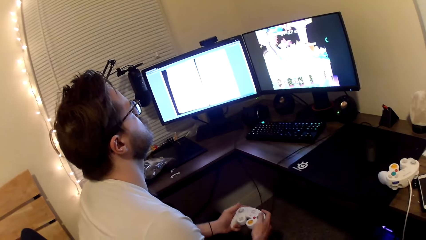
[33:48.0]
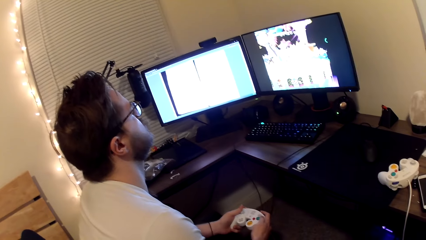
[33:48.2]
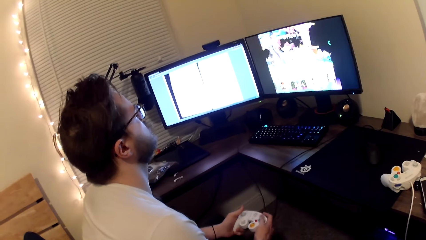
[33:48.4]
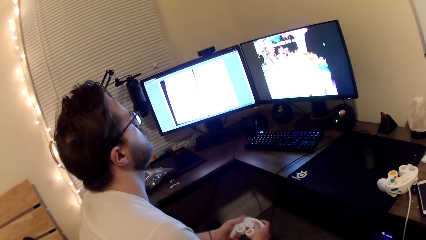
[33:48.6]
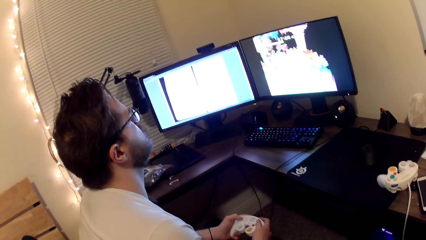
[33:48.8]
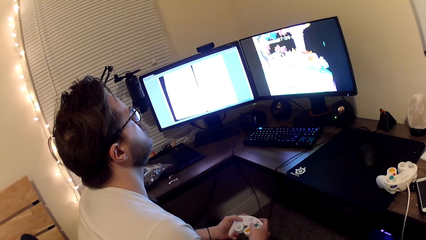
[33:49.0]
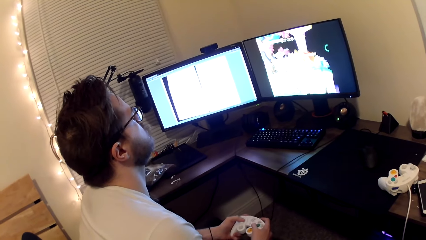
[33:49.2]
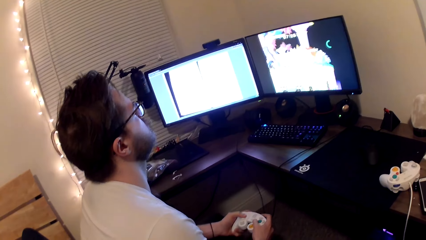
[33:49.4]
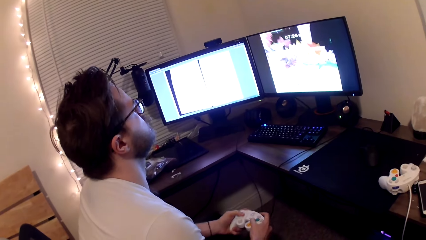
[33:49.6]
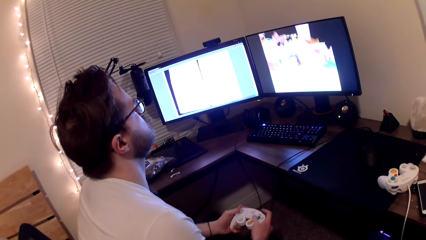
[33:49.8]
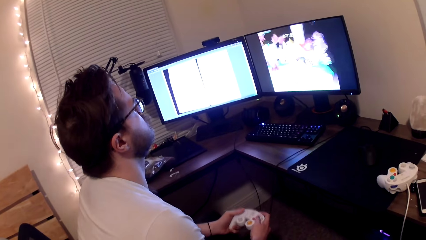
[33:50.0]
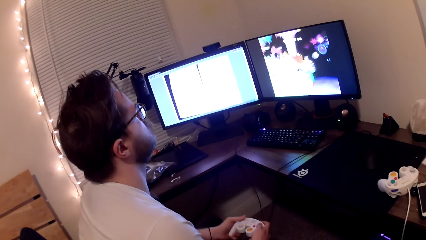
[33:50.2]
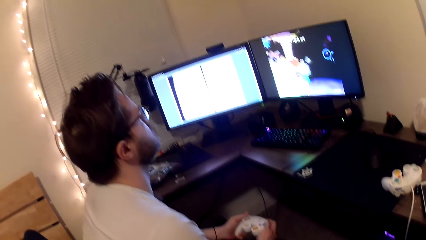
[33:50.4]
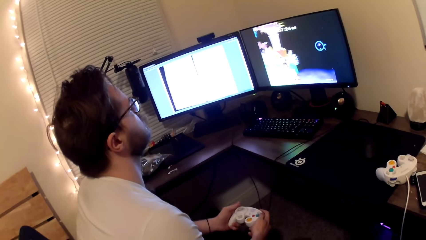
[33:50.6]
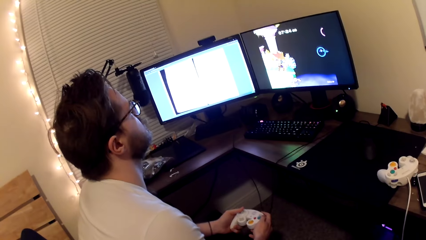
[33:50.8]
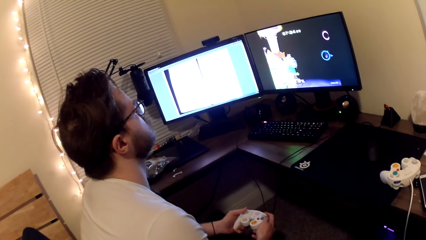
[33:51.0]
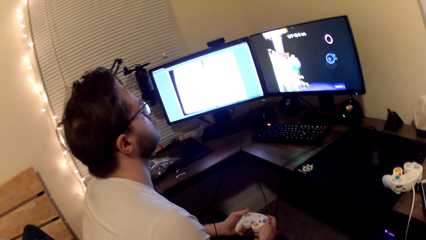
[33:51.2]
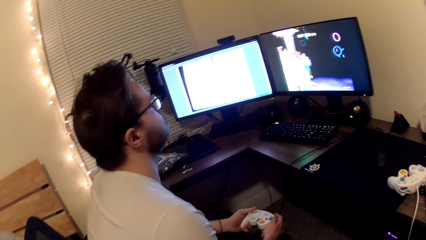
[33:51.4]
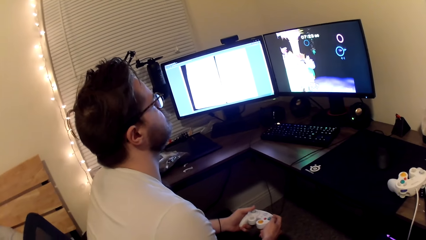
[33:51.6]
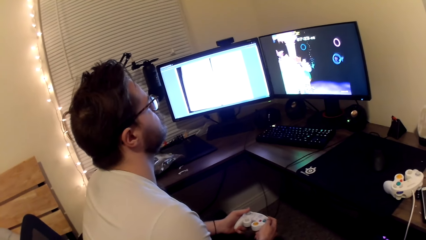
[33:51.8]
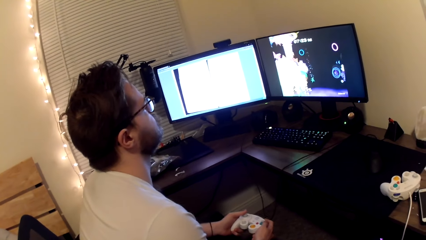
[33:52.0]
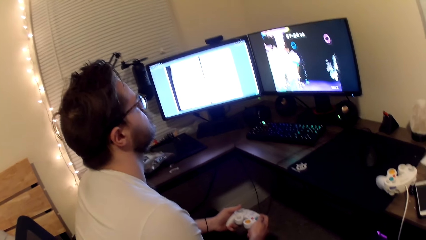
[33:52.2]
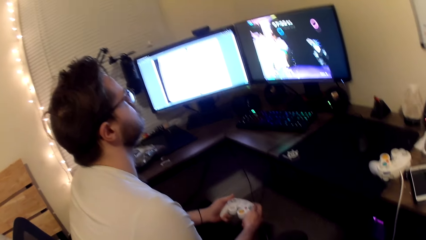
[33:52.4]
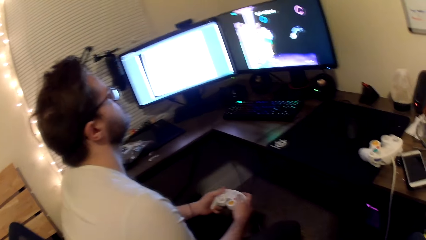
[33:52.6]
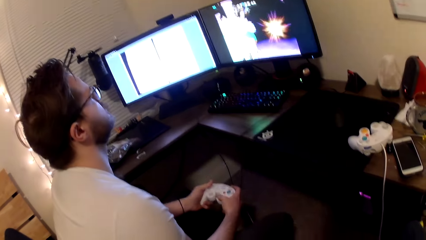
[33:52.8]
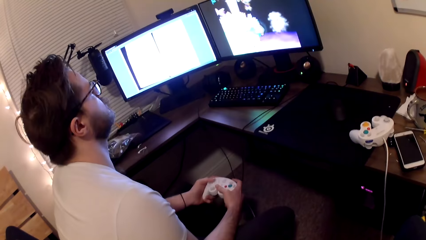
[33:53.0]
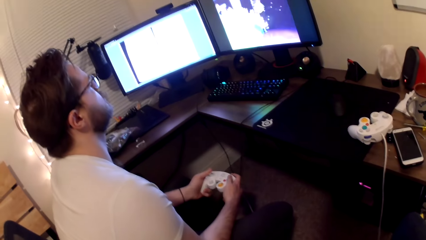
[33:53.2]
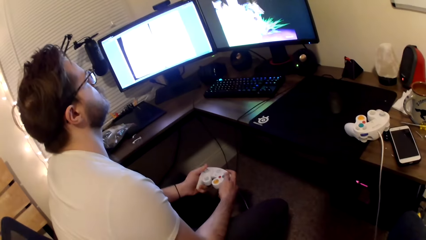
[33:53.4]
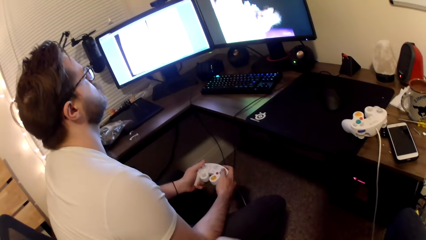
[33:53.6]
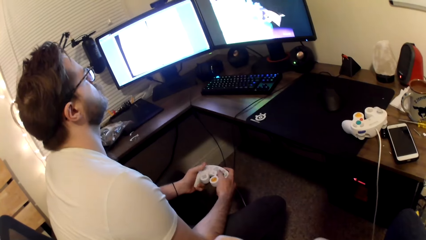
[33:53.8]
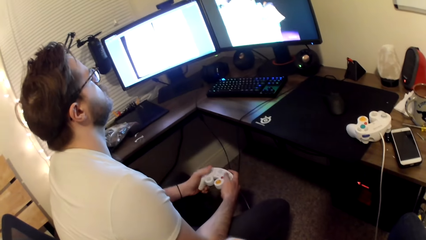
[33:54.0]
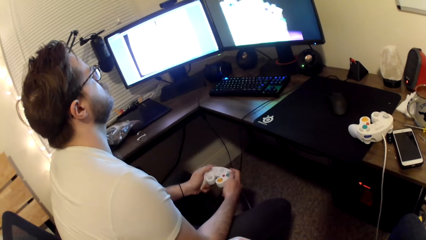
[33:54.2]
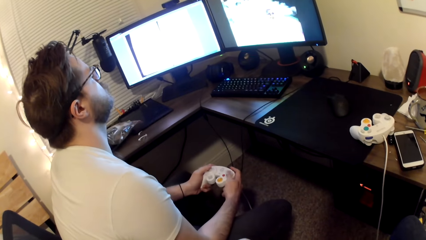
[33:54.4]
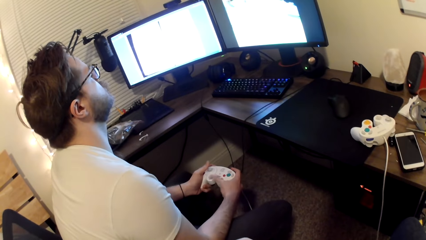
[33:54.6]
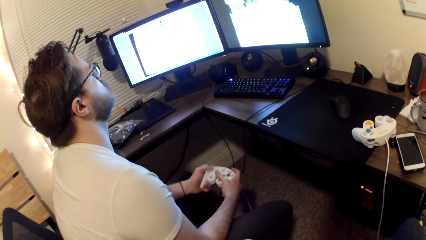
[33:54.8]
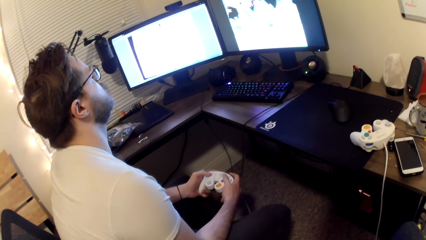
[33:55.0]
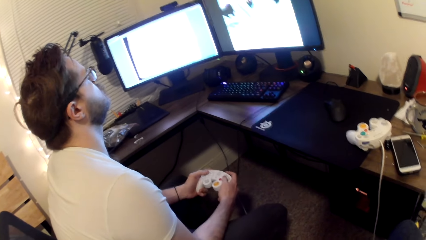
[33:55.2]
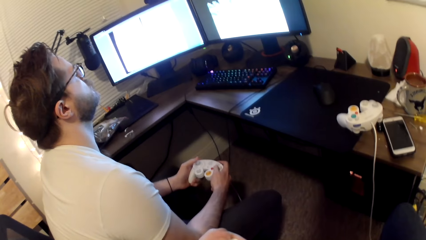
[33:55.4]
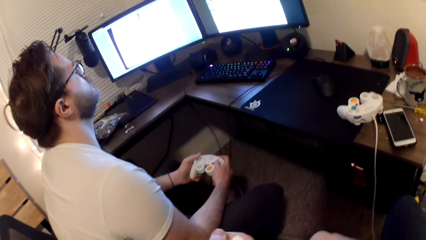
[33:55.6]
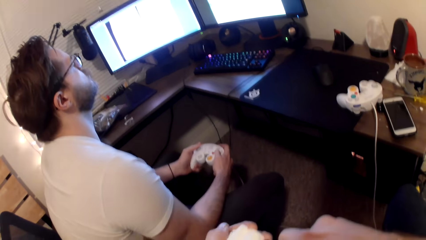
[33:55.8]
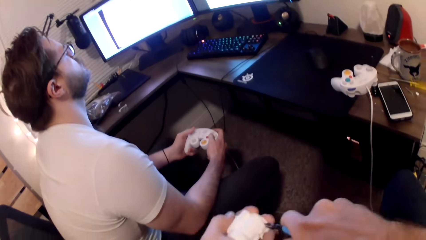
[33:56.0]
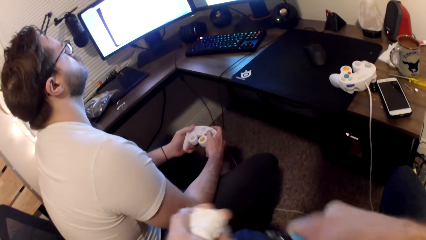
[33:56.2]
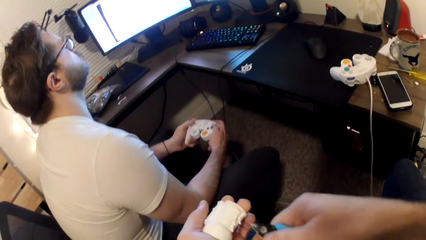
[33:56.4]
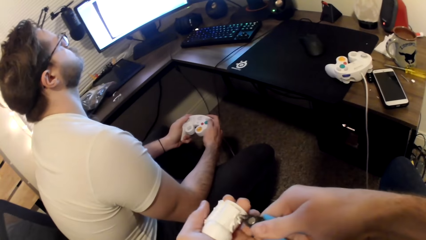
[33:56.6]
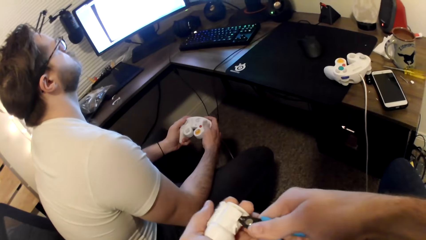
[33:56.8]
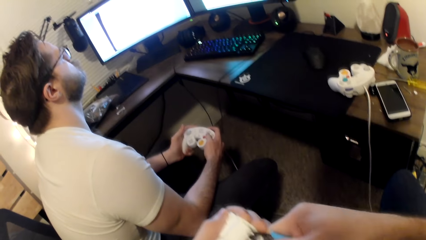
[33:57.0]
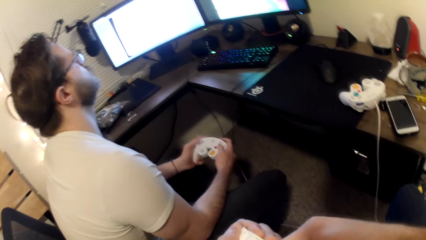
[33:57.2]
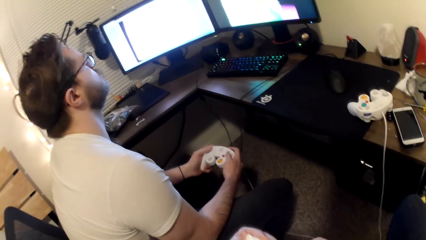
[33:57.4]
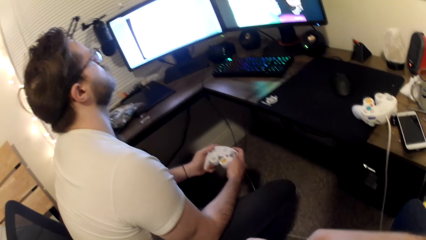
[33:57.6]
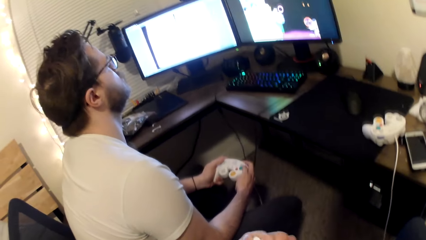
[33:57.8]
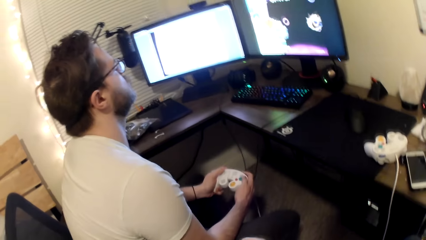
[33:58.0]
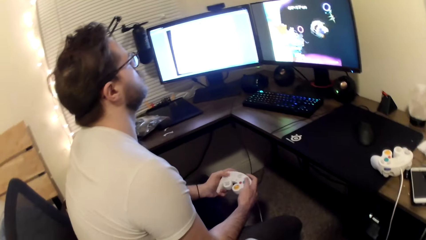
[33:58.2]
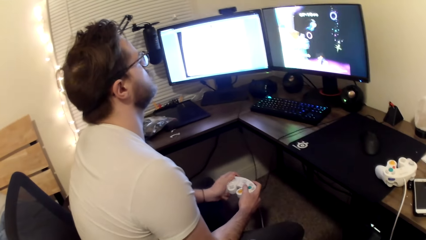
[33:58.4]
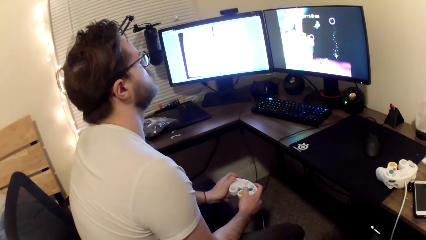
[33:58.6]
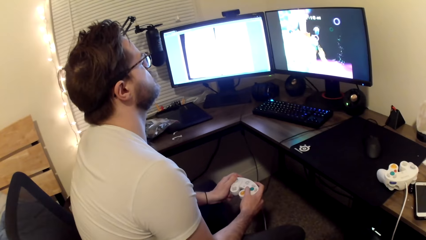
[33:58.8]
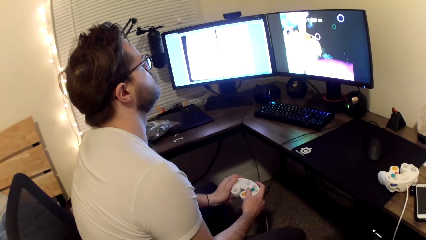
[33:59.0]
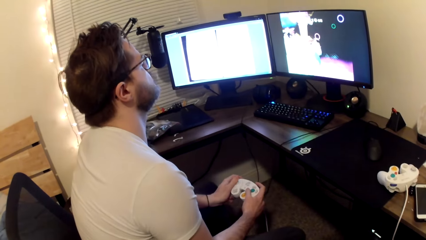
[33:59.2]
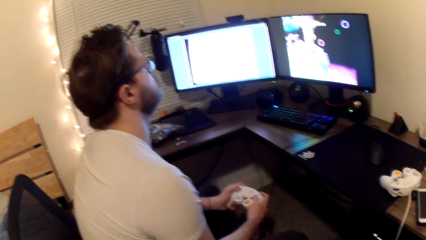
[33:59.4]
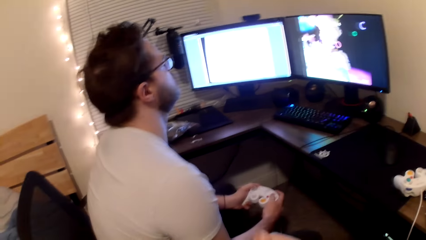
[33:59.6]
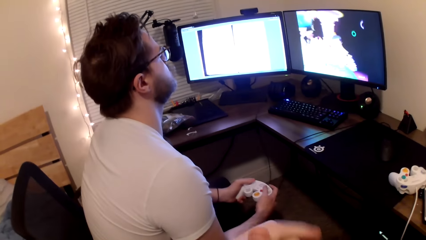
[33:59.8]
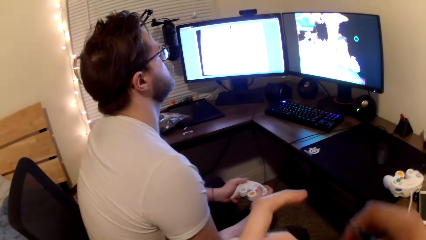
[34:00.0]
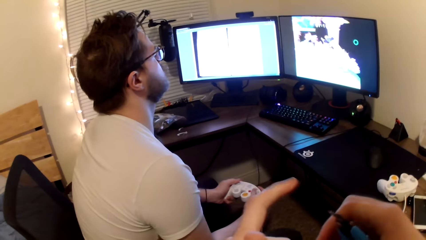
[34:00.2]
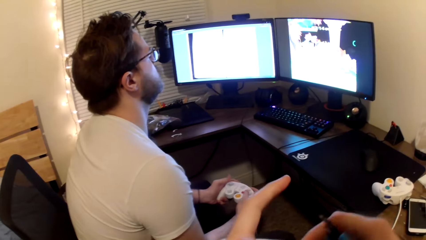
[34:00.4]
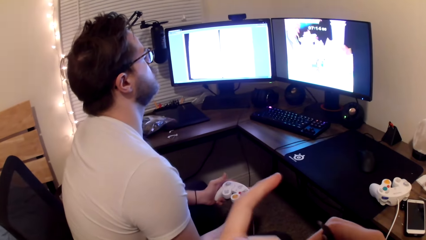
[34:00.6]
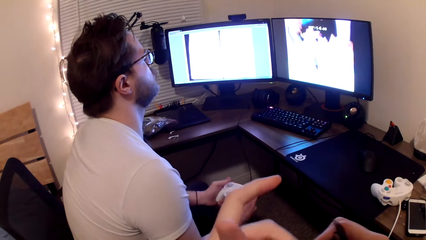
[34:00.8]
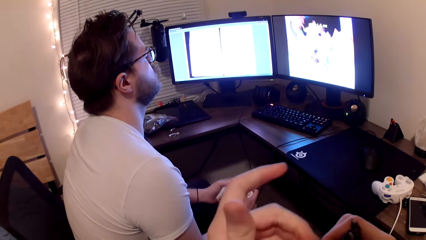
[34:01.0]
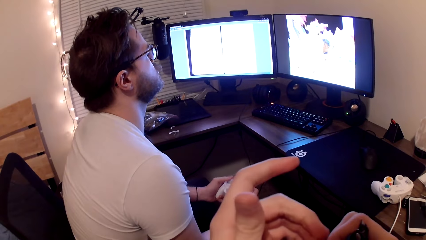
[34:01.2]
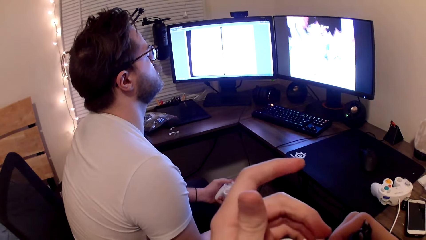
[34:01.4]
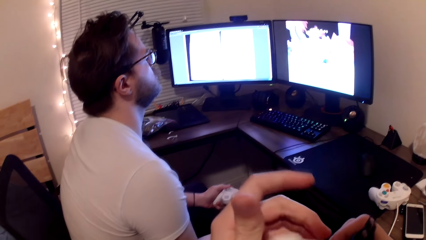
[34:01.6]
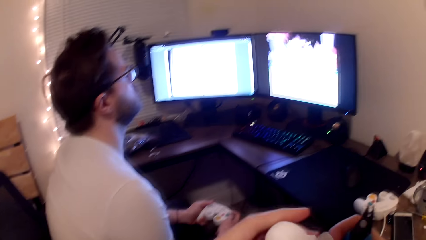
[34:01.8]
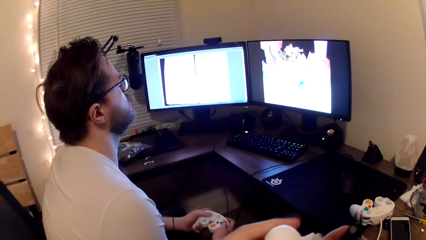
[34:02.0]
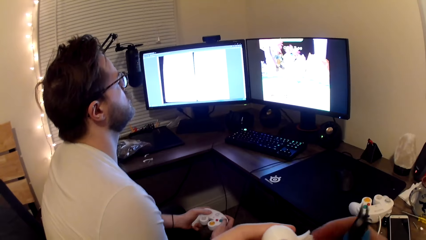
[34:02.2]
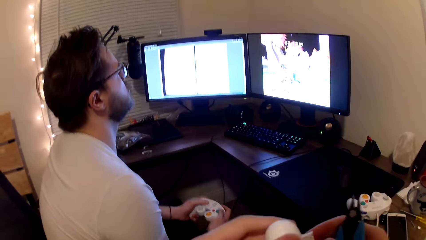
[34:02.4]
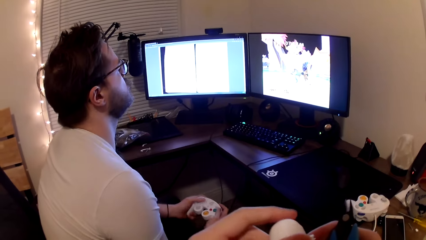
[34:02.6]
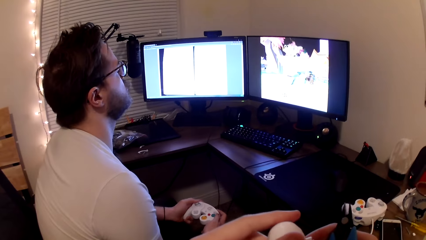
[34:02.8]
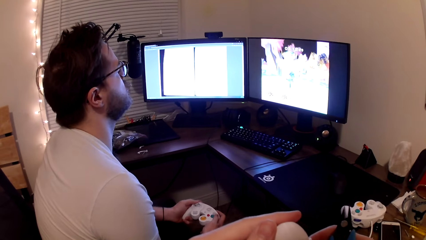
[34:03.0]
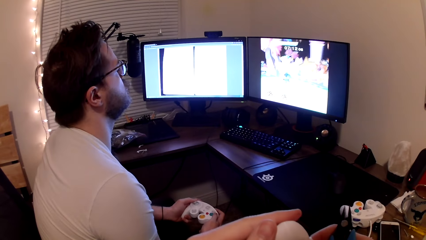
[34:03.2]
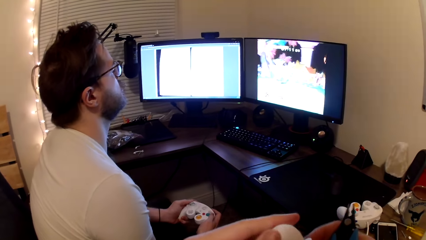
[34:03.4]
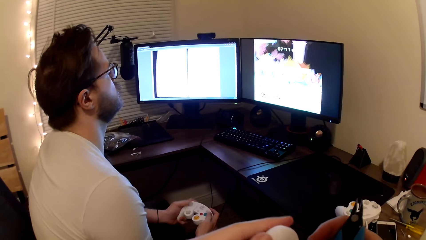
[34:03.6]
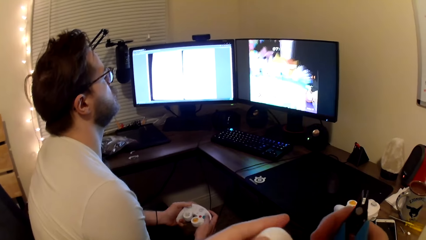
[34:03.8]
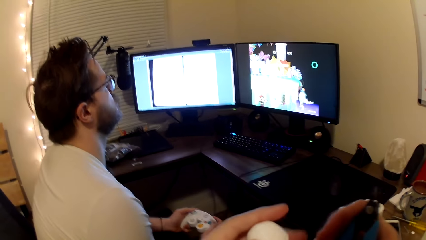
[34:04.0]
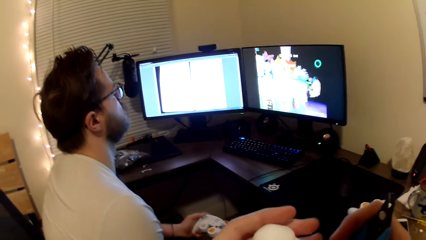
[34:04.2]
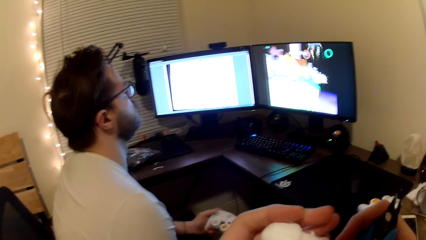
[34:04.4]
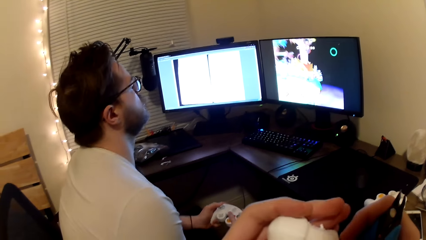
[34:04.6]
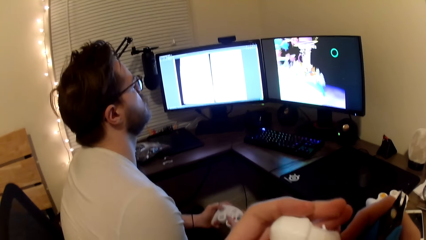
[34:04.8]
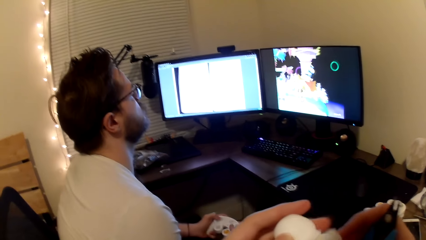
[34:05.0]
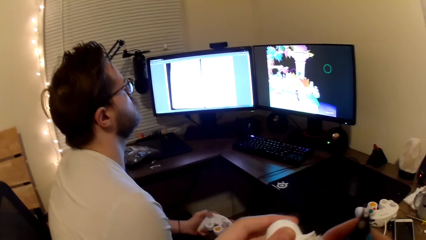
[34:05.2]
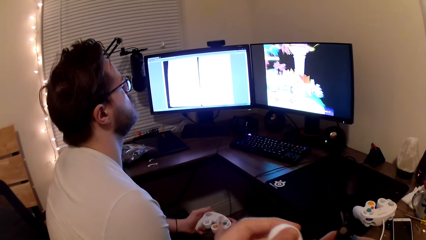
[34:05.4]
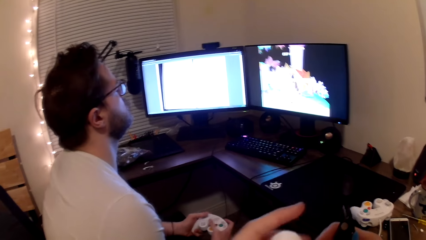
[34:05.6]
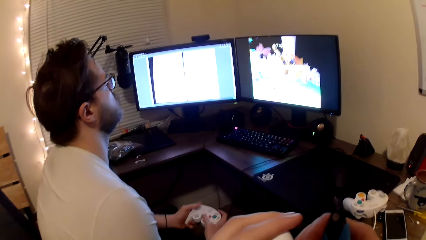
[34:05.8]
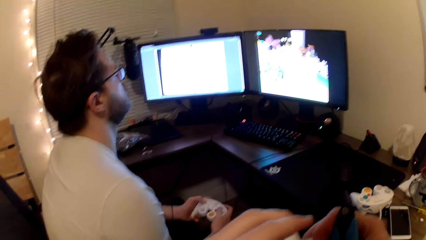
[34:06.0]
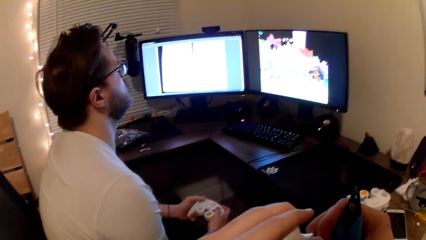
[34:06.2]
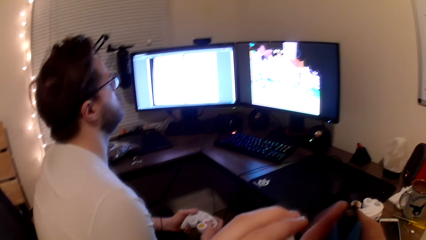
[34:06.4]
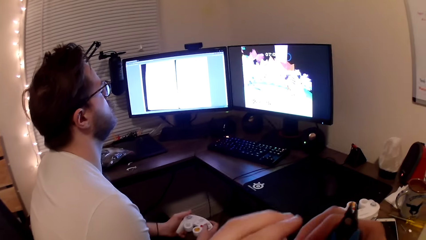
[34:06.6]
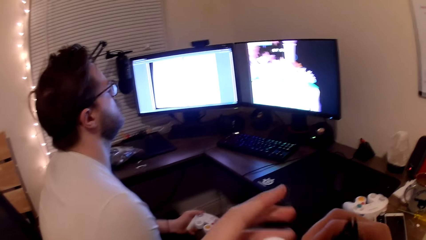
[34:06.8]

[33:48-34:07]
A man plays a game on the computer. The camera wearer fixes something. The man plays a game on the computer.
